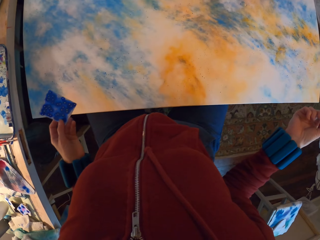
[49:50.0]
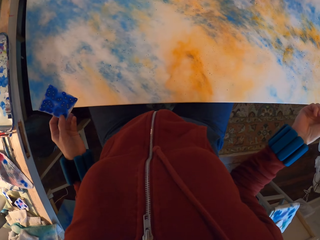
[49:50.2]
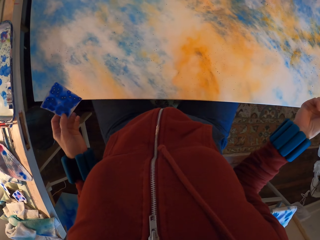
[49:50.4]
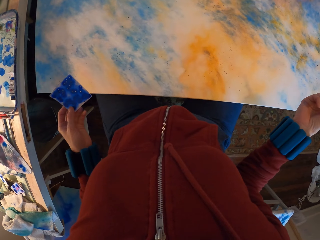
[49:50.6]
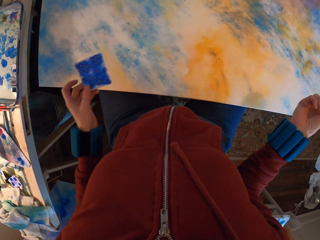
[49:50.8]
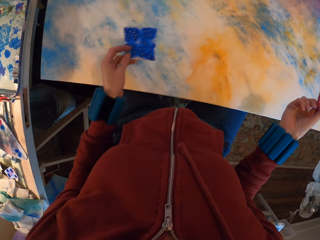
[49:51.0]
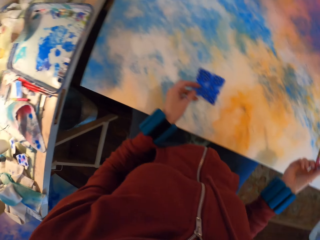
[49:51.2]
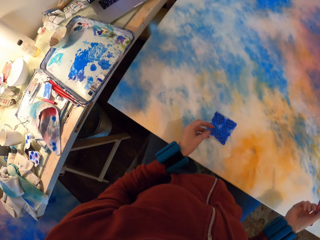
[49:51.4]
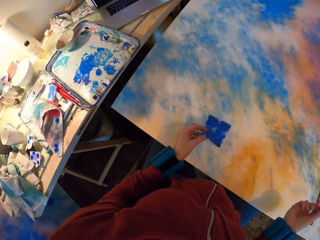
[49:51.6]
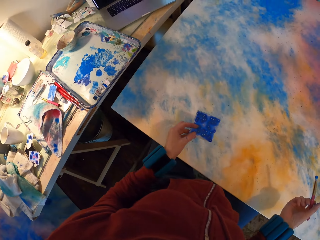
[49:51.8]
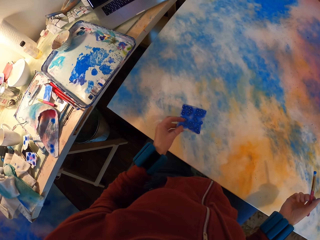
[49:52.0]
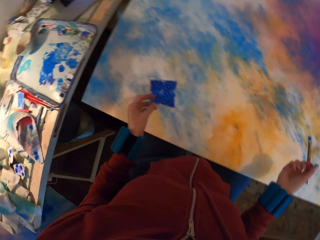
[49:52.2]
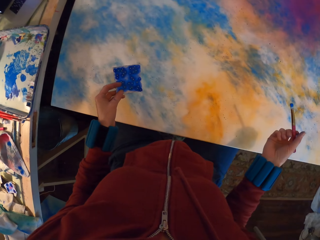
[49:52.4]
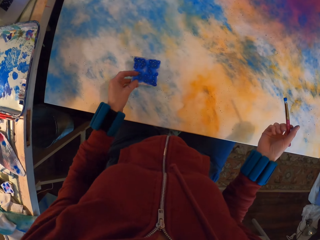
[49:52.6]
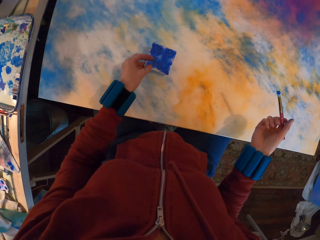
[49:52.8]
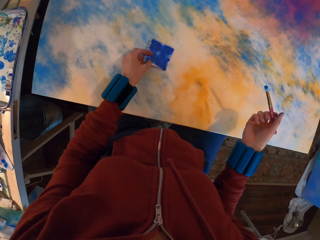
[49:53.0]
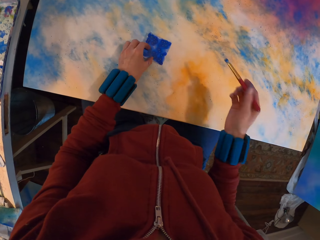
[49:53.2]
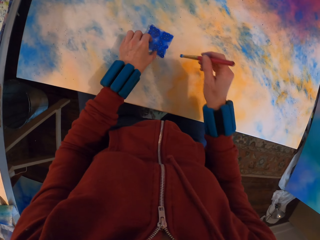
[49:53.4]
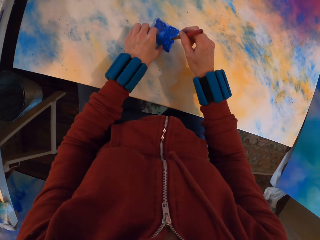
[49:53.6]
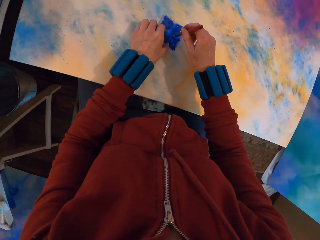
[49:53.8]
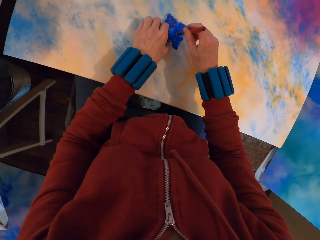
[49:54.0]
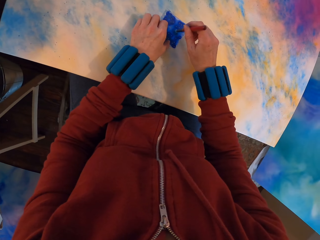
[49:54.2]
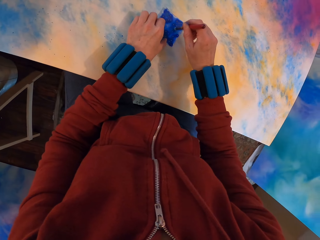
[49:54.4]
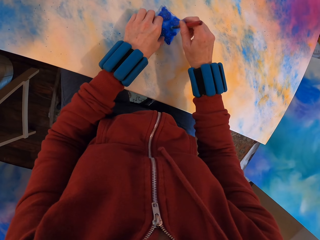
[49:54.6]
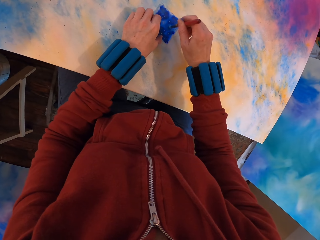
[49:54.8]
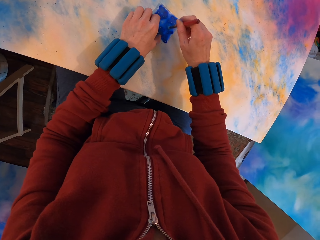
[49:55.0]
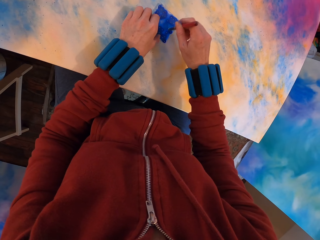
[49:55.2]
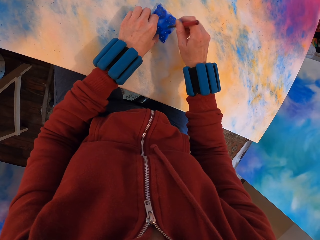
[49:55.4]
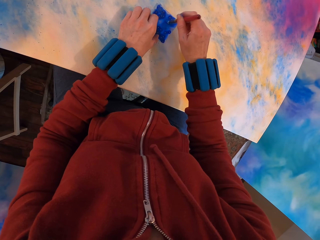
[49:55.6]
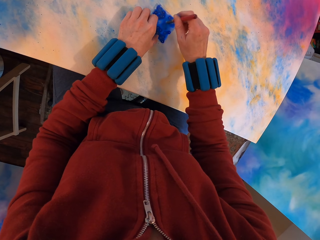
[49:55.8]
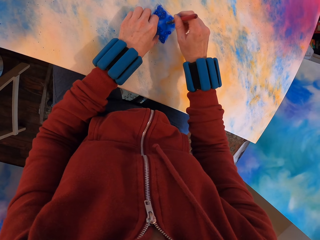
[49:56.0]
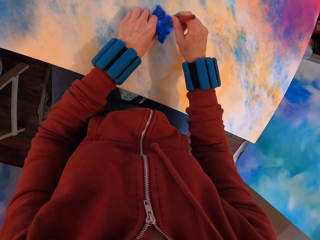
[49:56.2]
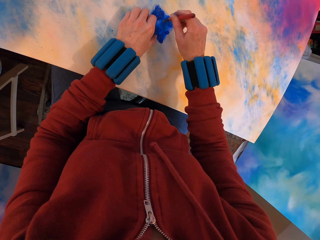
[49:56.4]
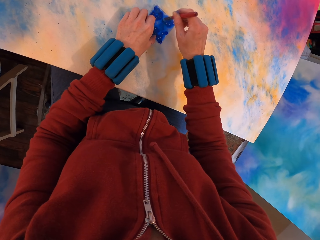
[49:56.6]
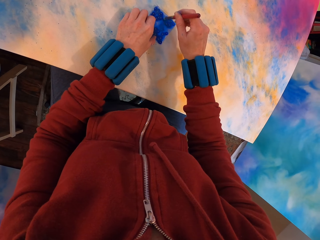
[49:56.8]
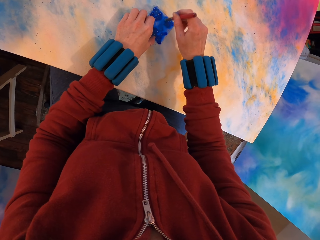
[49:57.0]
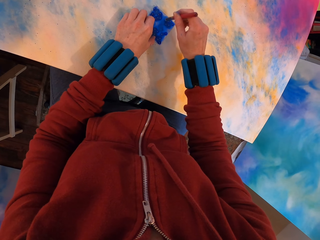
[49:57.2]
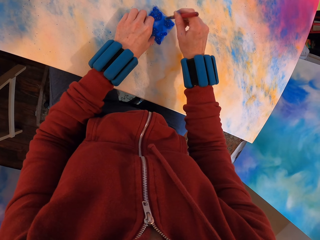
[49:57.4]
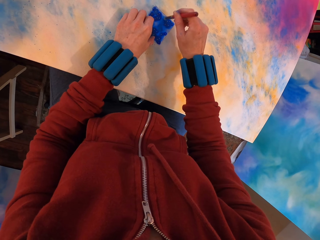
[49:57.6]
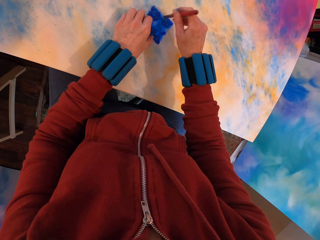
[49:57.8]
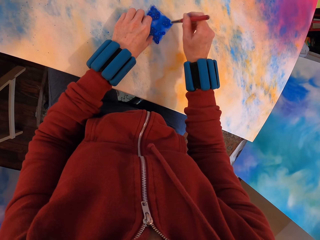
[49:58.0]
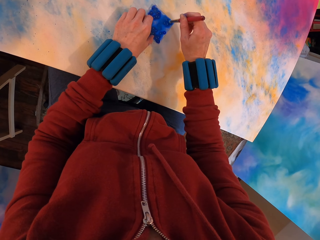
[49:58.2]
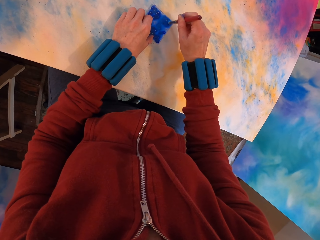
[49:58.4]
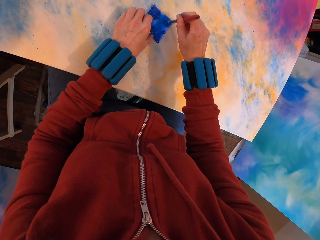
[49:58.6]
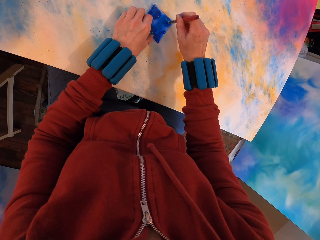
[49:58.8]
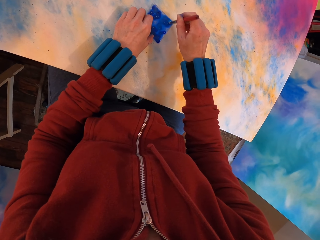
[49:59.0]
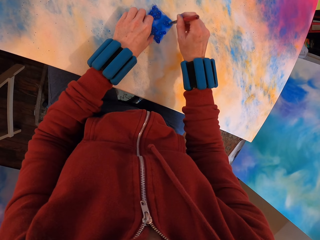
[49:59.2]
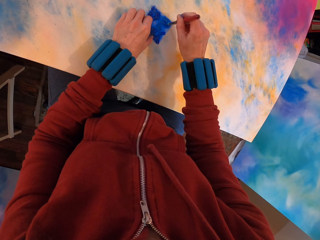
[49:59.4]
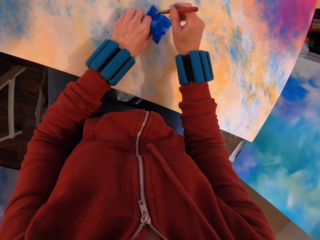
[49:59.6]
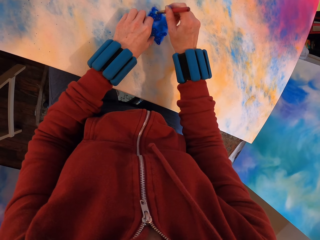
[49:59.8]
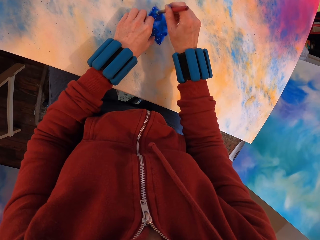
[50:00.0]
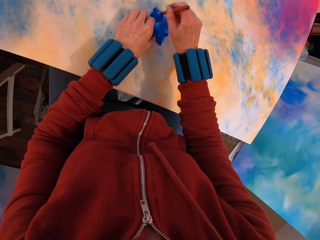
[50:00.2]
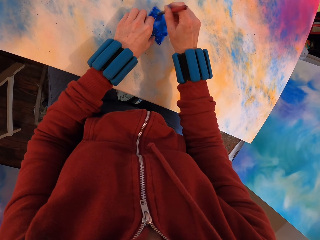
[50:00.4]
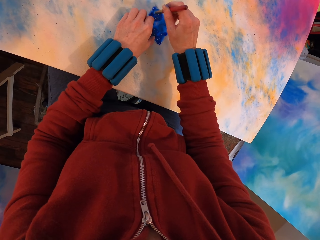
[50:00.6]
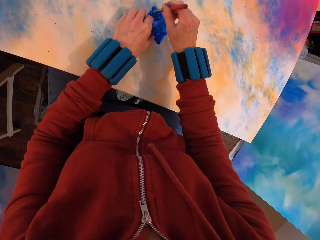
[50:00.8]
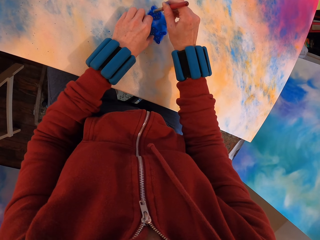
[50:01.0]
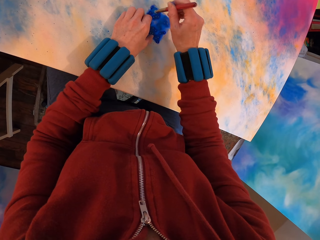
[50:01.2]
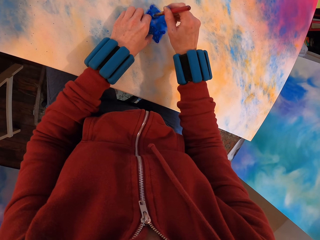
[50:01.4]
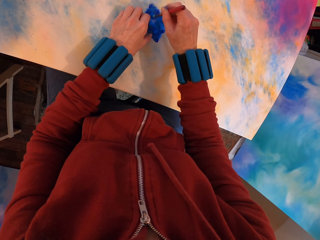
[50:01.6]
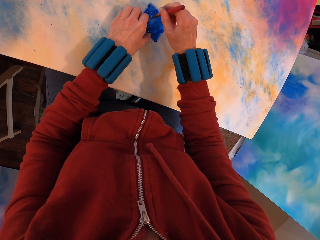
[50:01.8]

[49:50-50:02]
The camera wearer places the paper on the canvas. They press the watercolor paper on the painting with a brush. They paint the canvas.

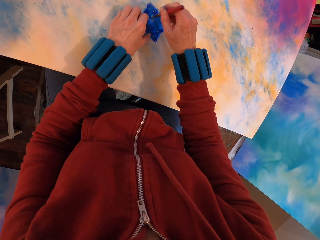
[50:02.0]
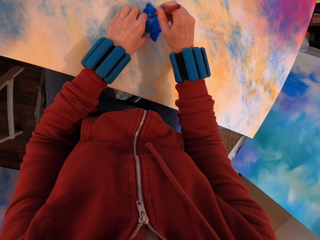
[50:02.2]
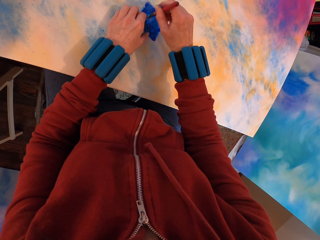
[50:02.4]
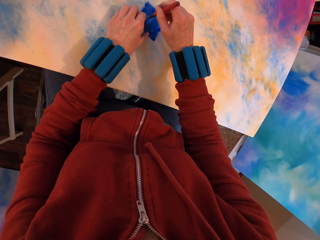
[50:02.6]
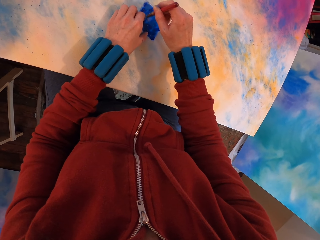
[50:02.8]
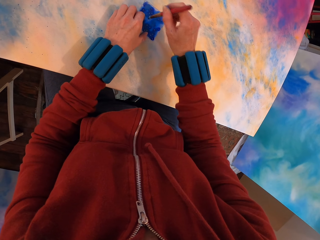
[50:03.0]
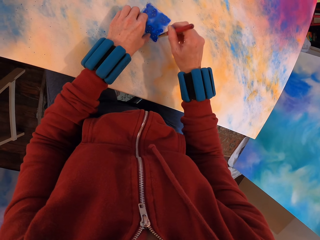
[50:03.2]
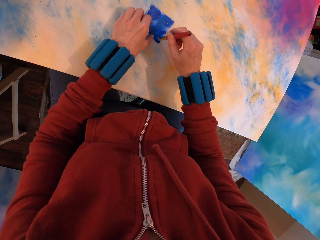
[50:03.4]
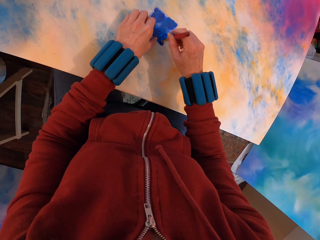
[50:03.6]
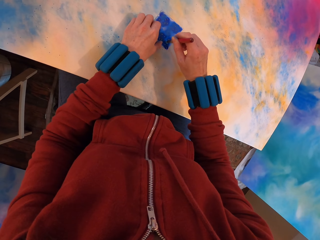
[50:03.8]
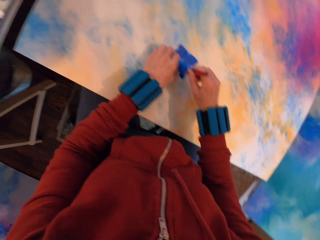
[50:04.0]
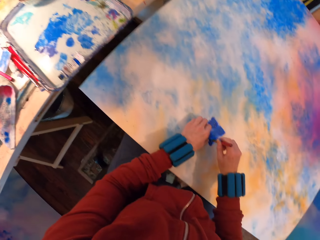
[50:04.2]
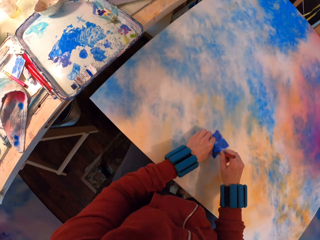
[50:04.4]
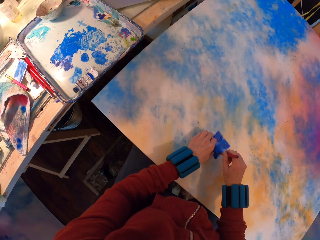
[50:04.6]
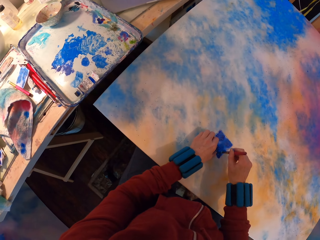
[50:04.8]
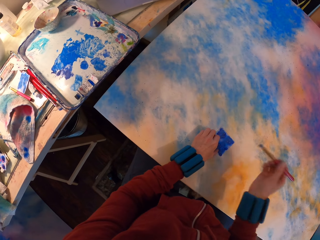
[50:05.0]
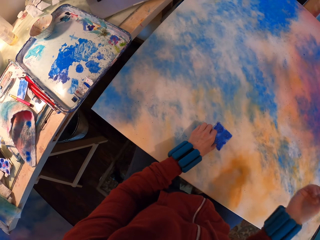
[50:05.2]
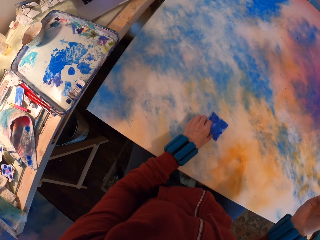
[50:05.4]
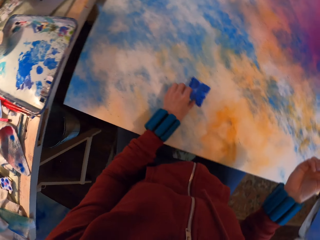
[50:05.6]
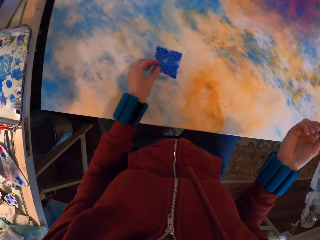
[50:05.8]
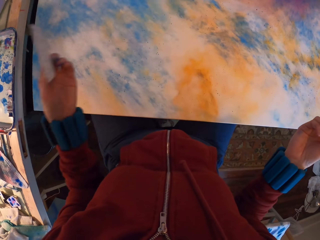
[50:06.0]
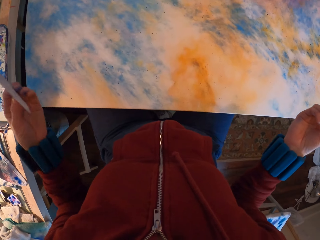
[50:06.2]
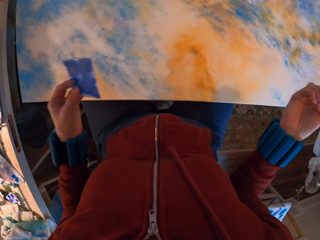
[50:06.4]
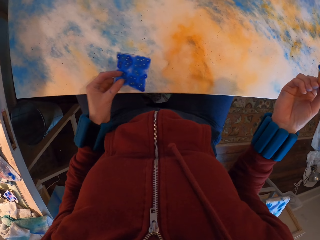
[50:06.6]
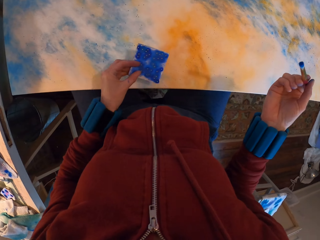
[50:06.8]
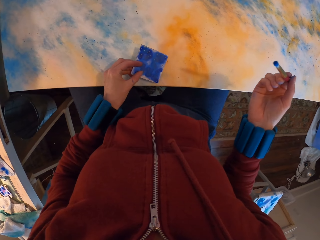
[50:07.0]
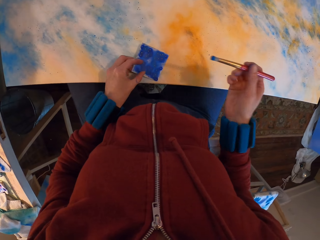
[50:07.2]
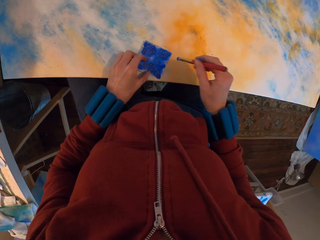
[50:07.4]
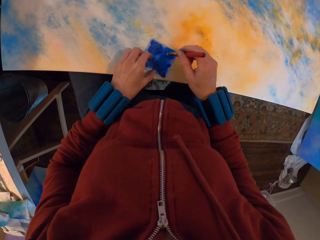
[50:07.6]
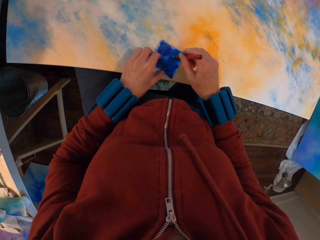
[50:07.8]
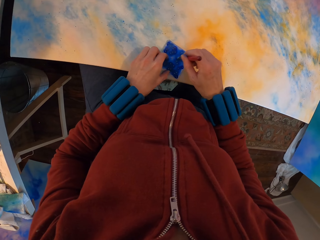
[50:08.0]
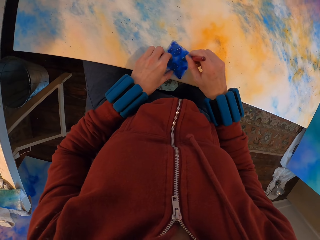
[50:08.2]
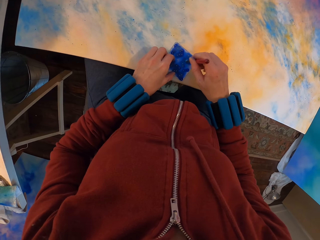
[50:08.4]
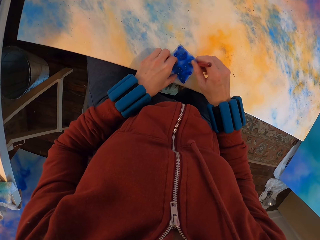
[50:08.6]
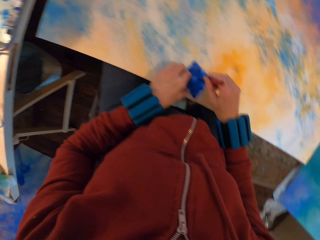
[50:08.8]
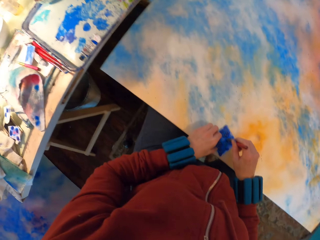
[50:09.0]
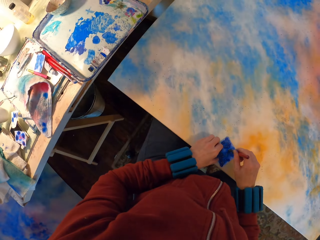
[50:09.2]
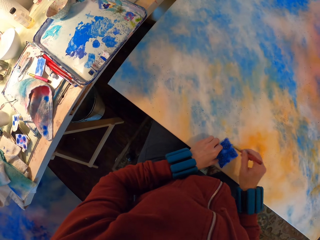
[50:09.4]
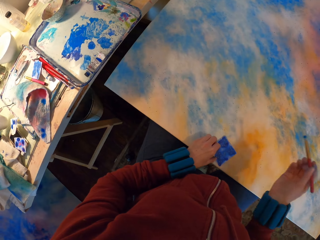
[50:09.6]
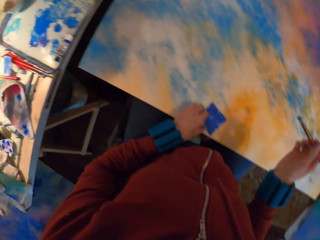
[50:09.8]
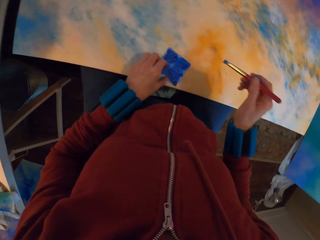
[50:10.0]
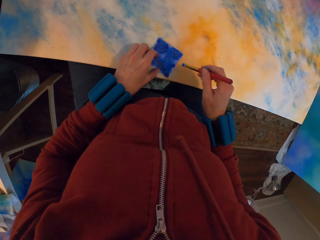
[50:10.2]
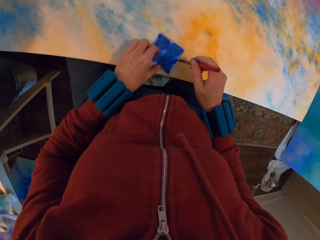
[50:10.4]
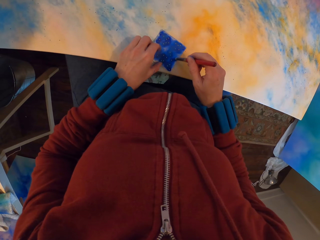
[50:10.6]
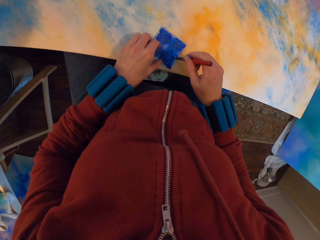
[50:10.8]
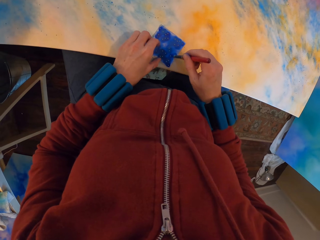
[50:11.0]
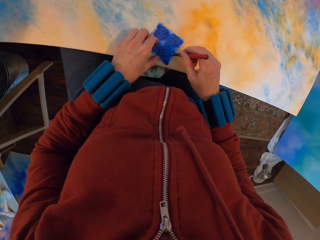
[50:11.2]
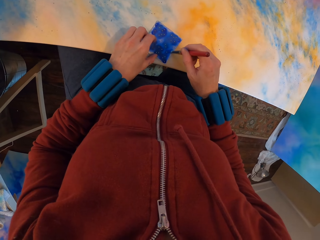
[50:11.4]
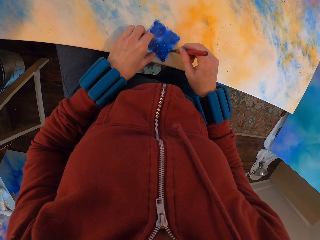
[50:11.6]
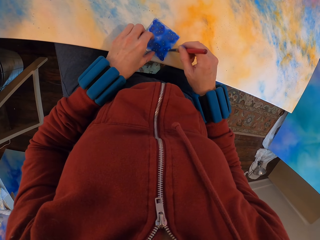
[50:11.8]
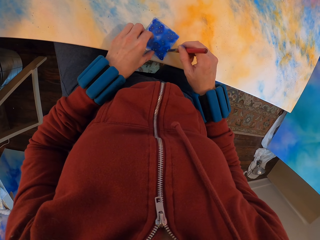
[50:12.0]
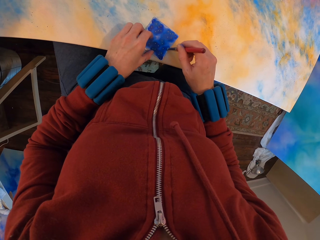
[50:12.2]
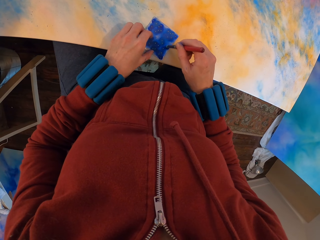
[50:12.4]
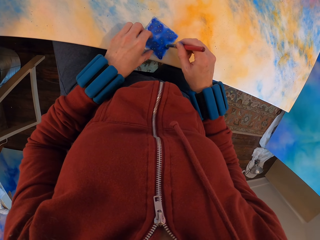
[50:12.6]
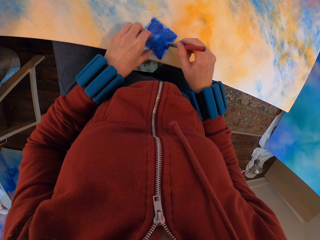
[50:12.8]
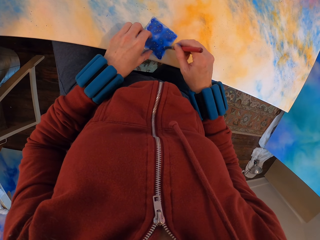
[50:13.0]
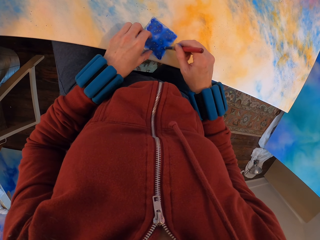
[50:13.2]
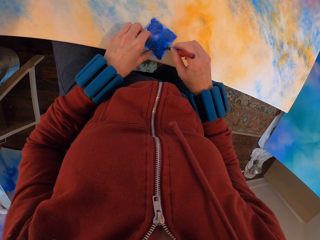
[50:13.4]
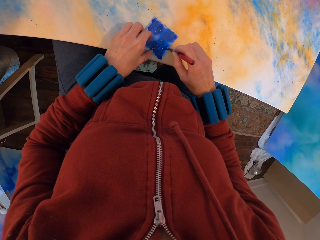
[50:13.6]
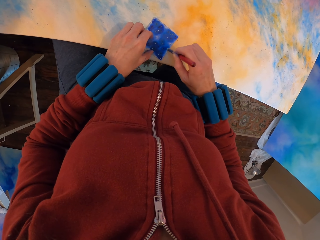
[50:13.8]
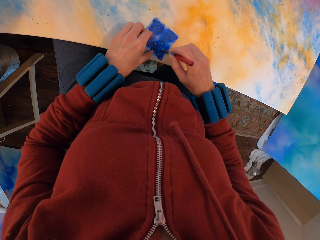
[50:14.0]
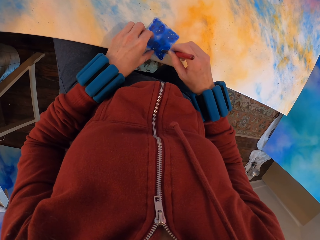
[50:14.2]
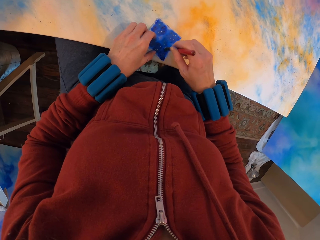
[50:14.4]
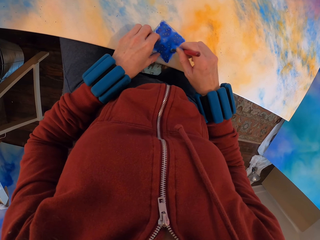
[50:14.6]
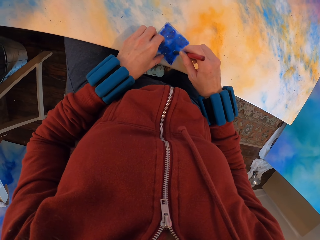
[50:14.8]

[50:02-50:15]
The camera wearer lifts the paper. They place the paper on the canvas. They paint the canvas.
